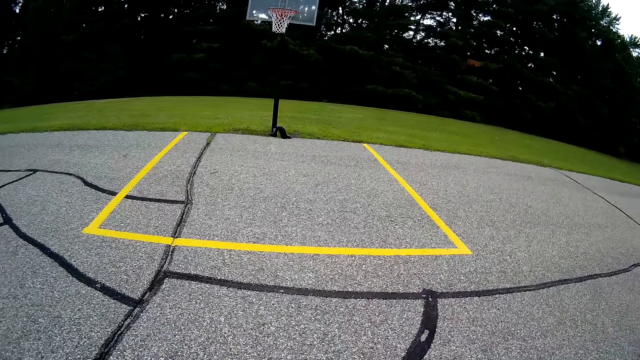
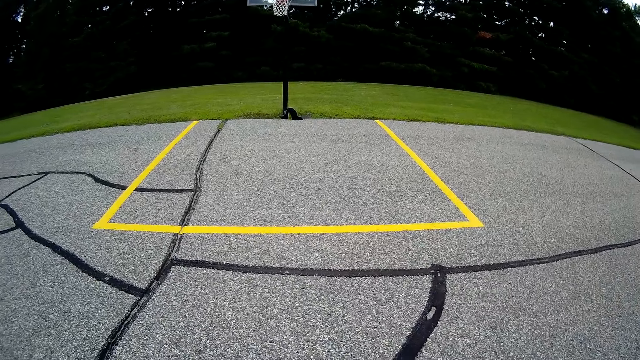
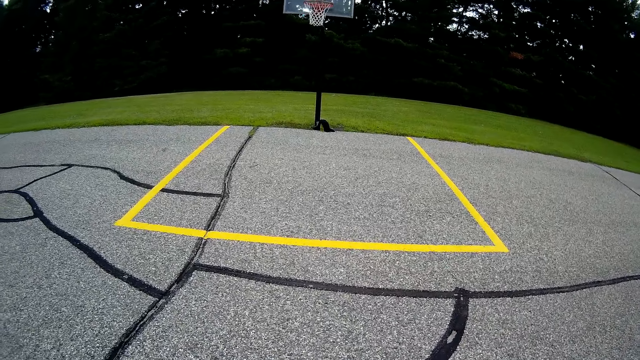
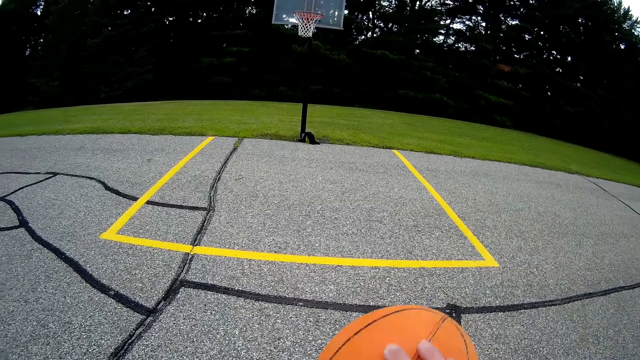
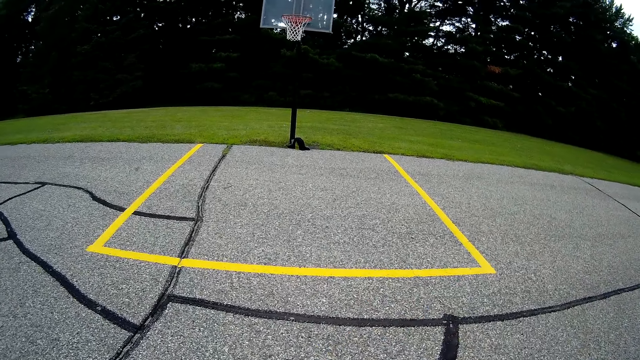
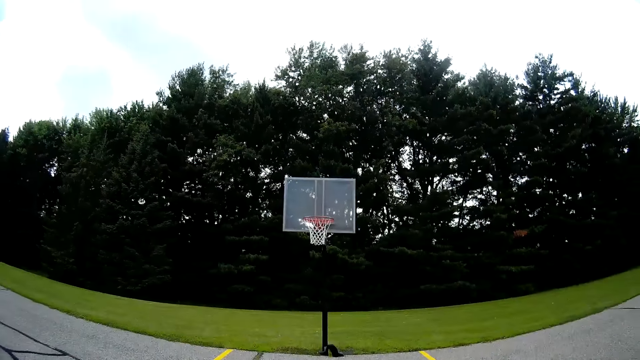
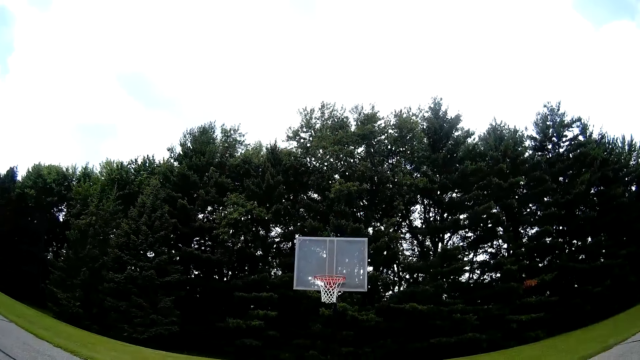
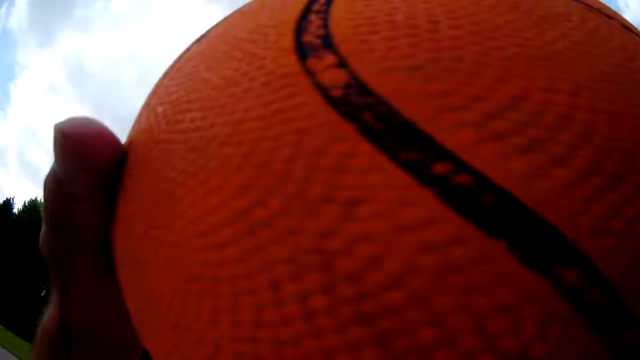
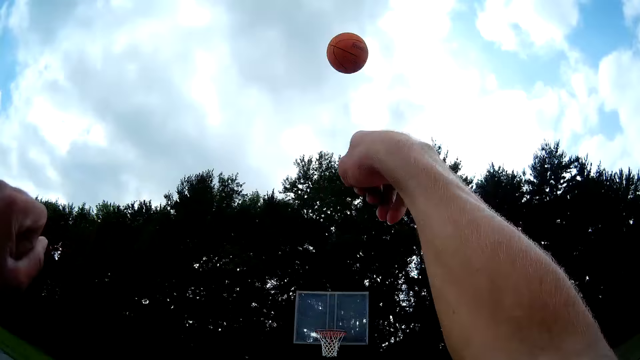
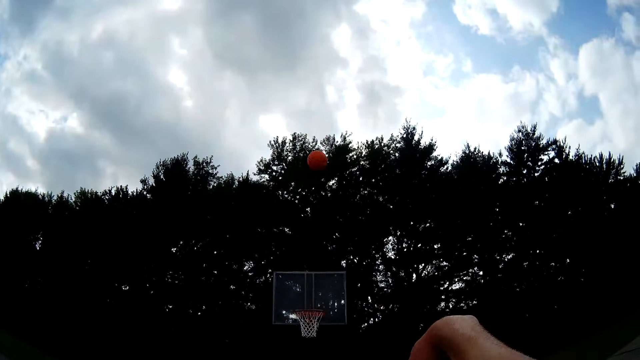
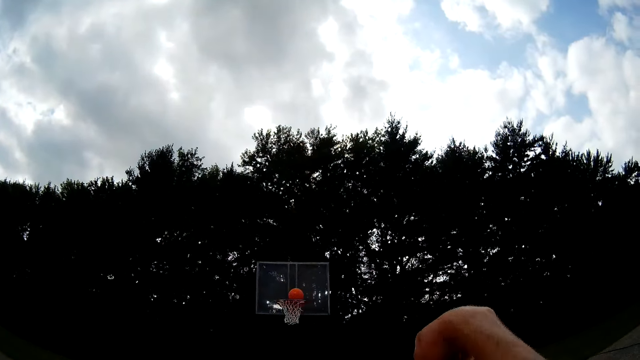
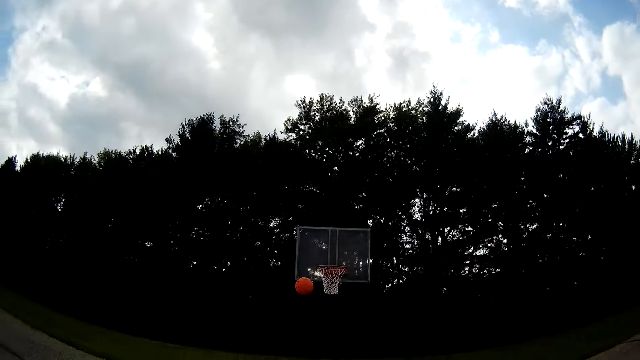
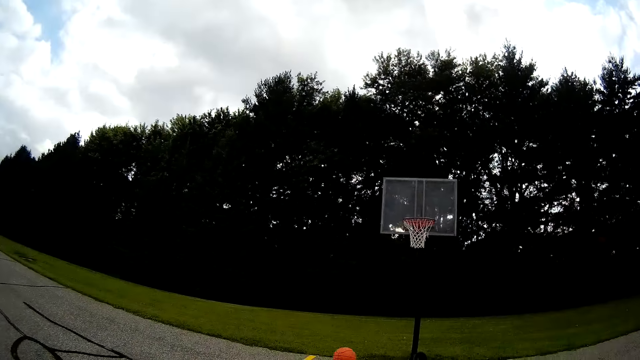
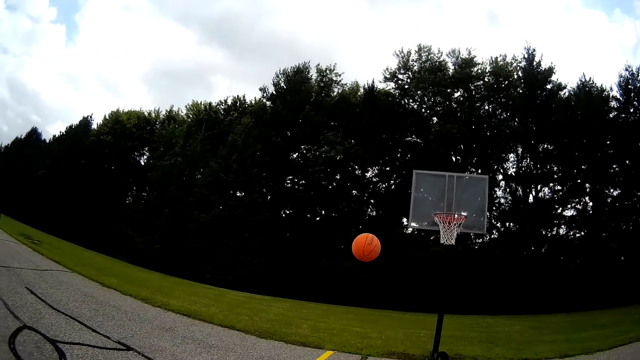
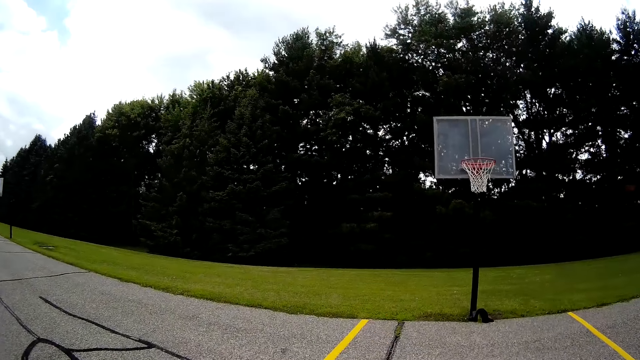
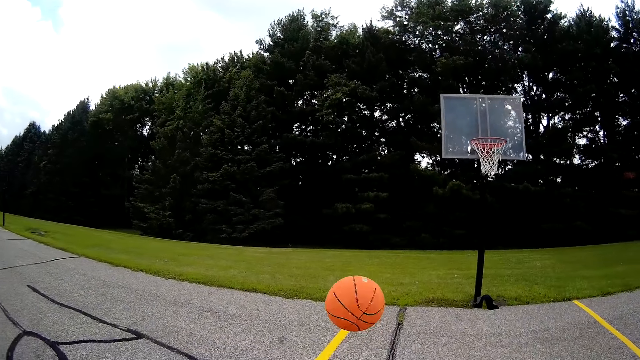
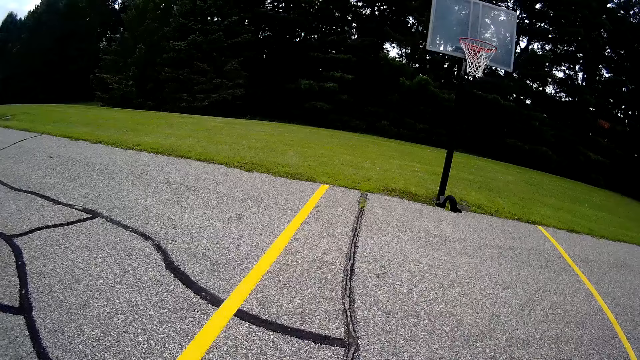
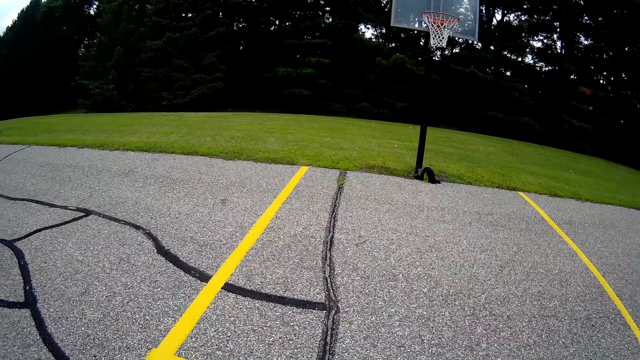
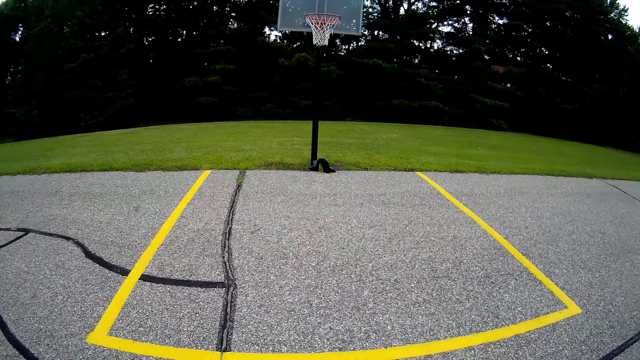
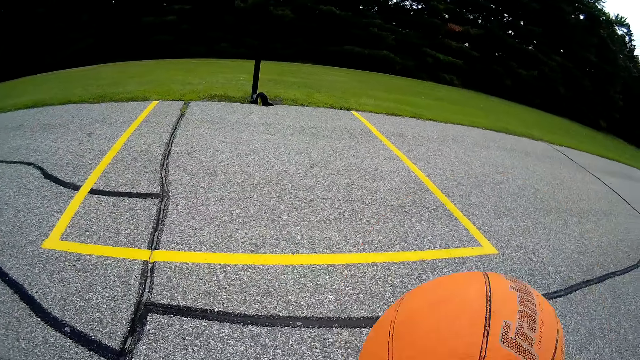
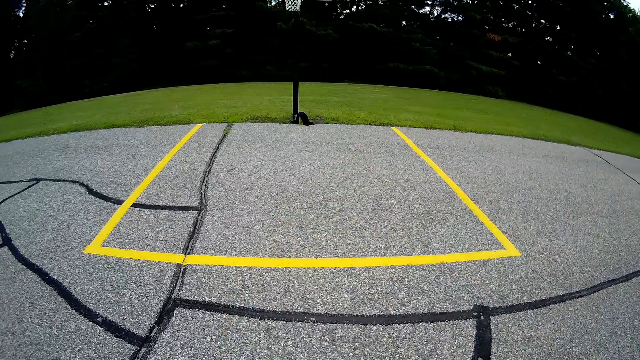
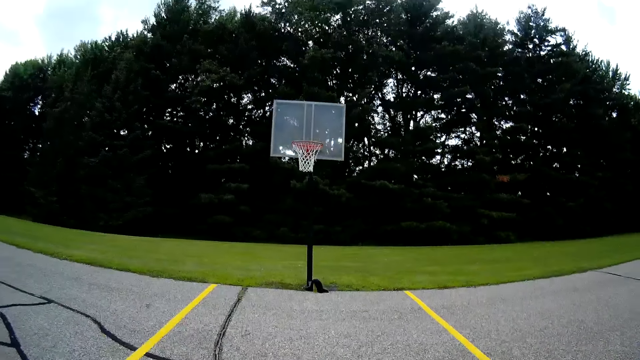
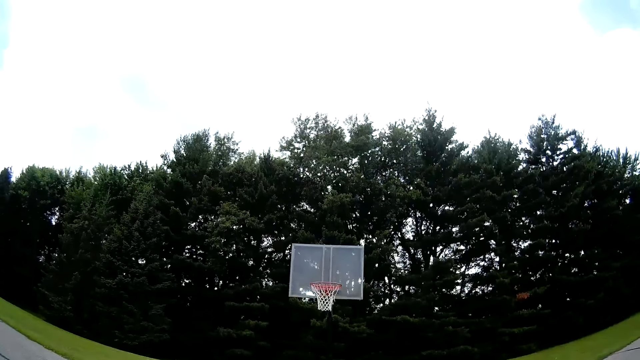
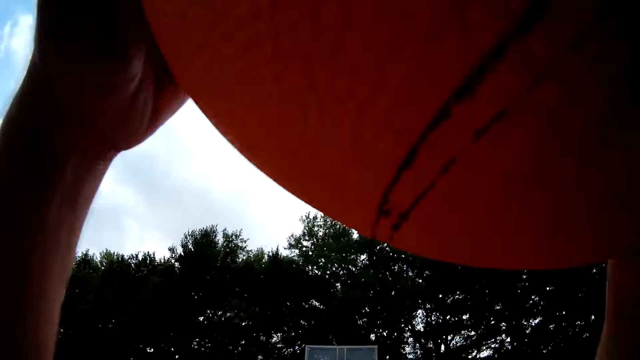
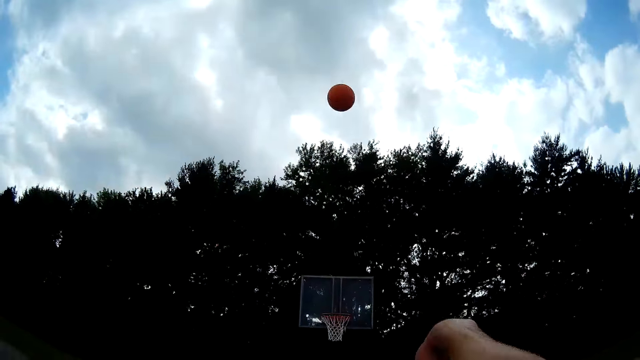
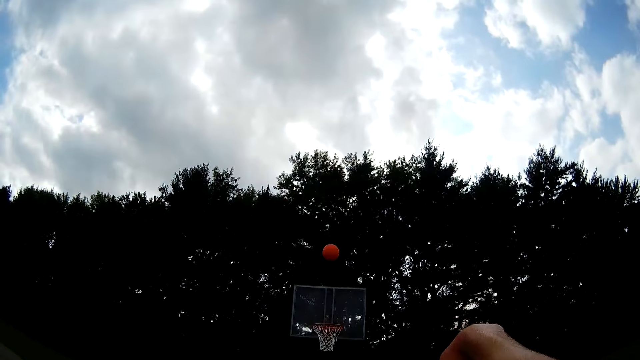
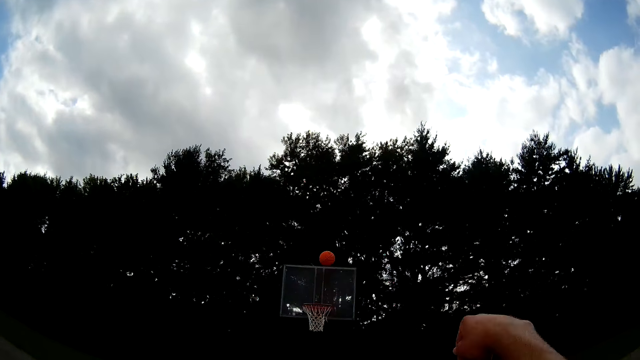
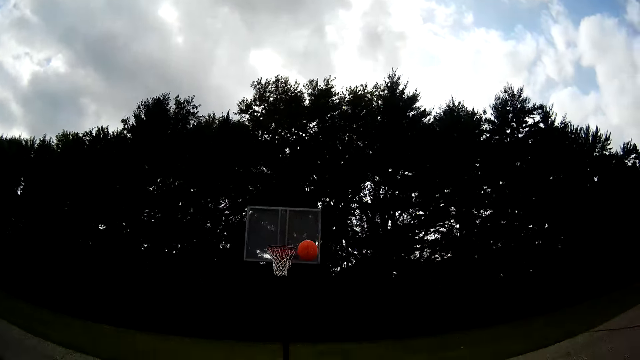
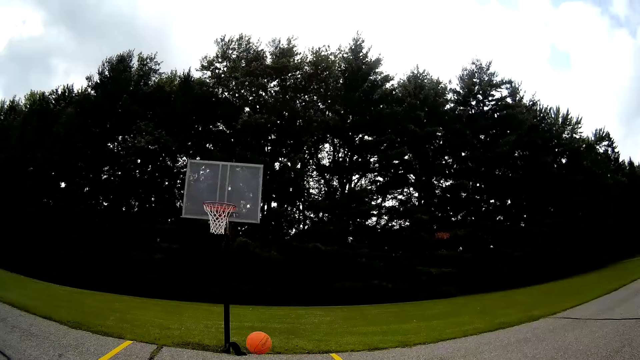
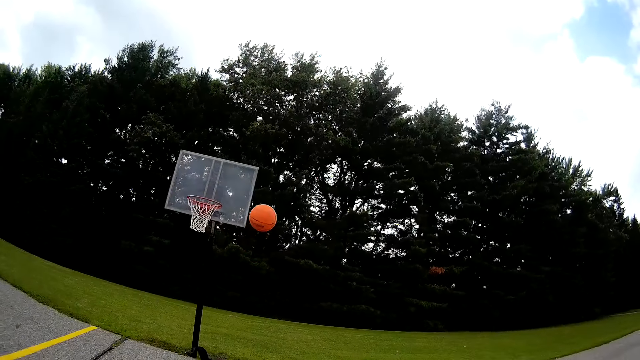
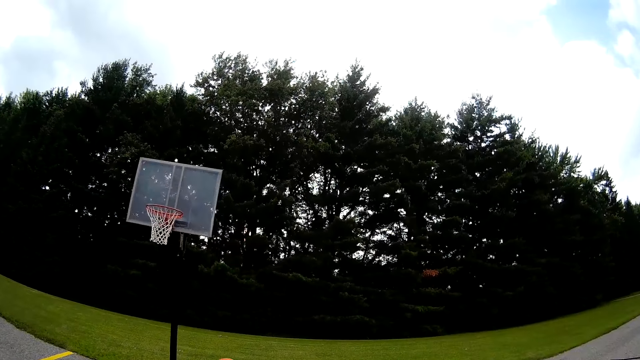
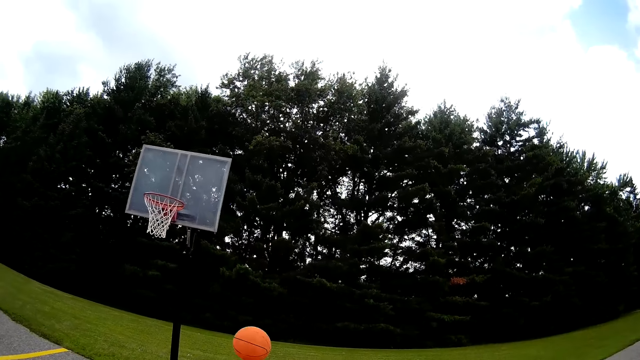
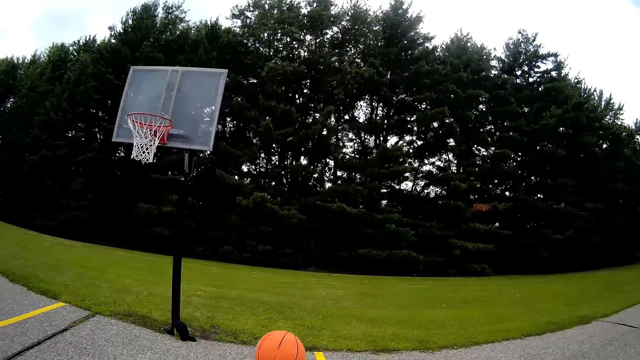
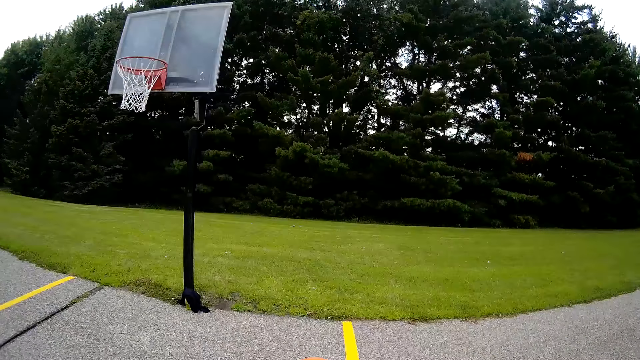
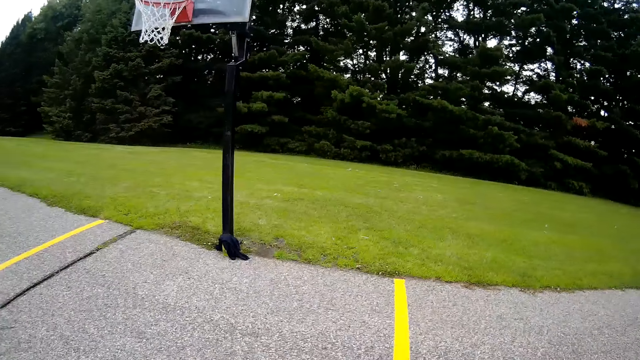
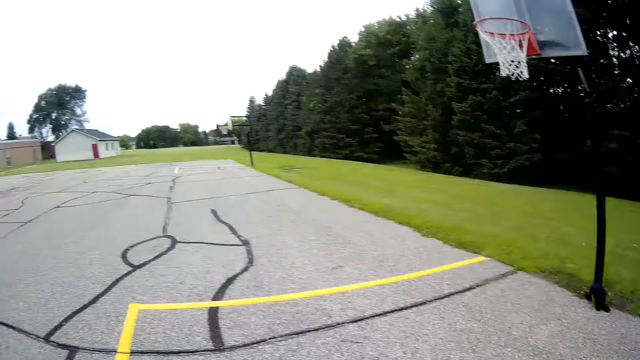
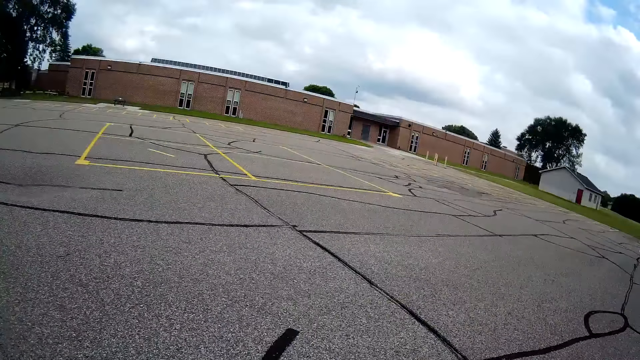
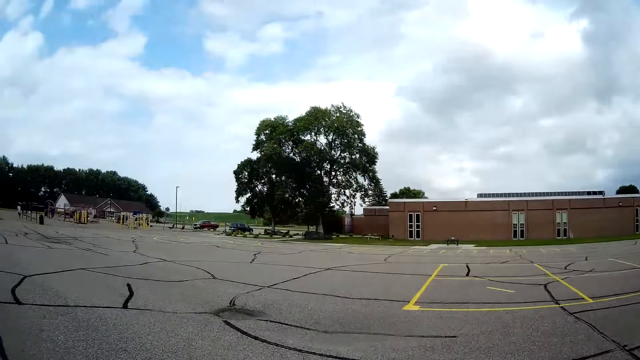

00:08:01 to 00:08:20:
The camera wearer bounces the basketball on the basketball court. They try throwing the ball through the basketball hoop. They walk towards the basketball. They bounce the basketball on the basketball court. They try throwing the ball through the basketball hoop. They walk towards the basketball. They catch the ball.

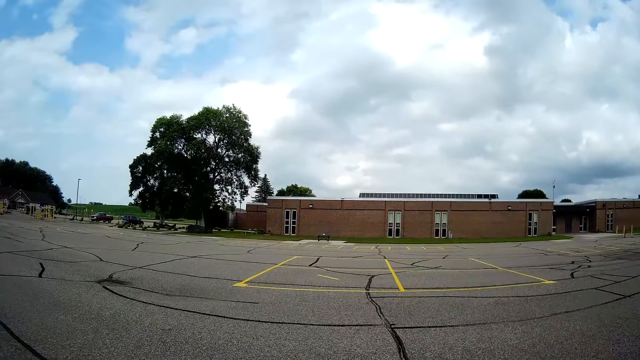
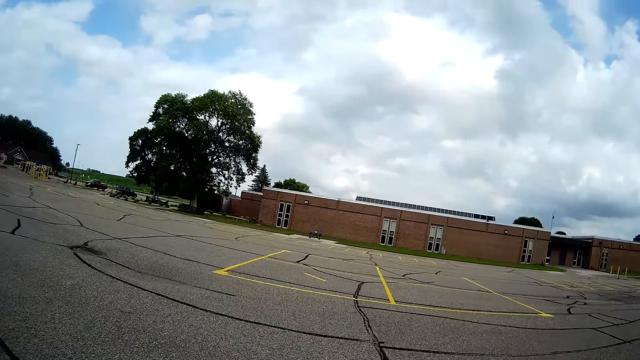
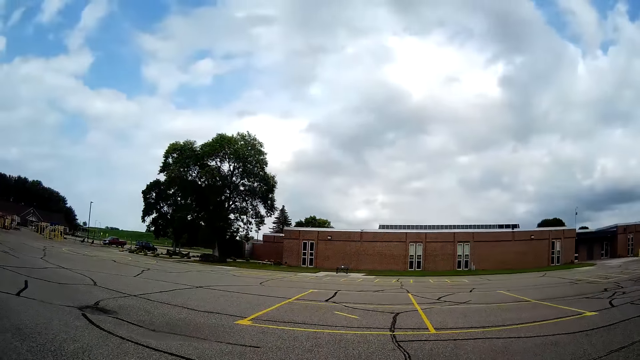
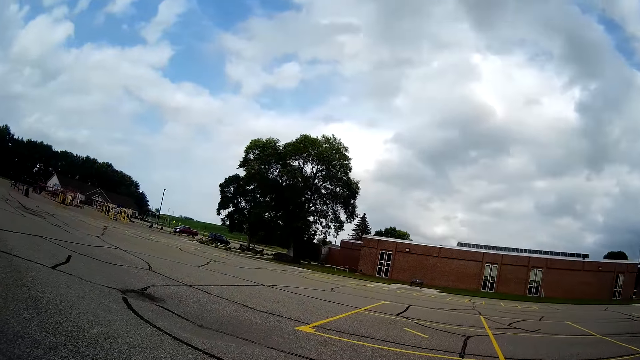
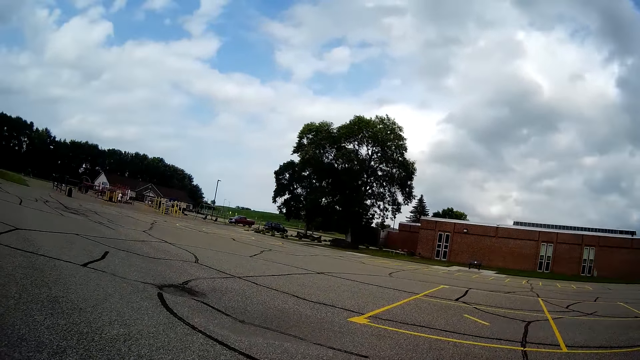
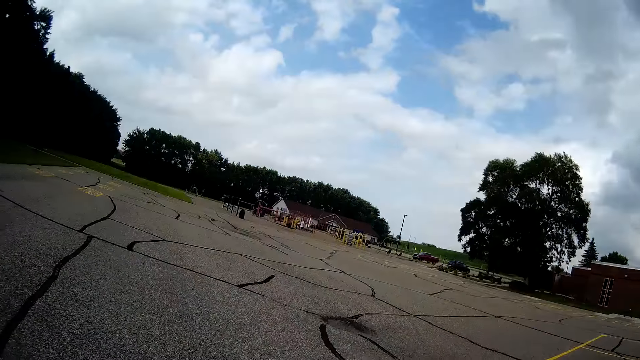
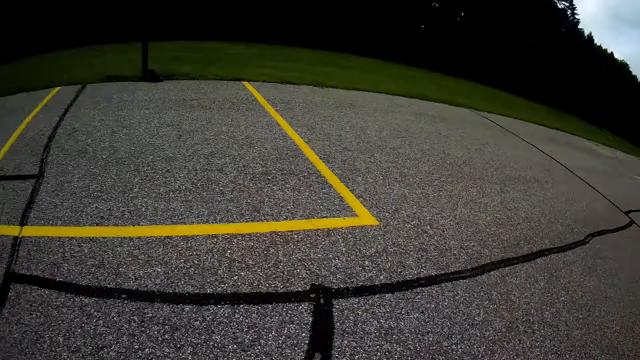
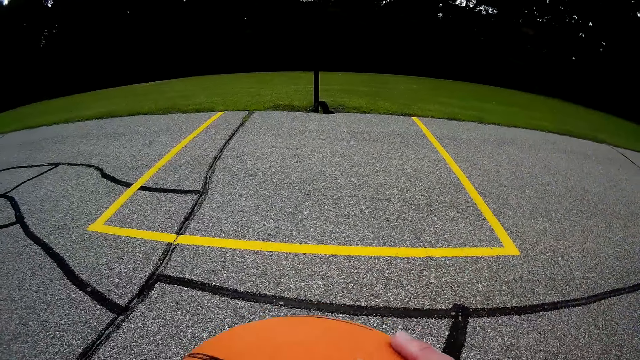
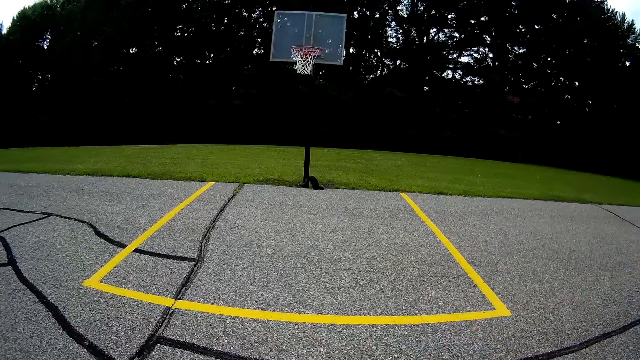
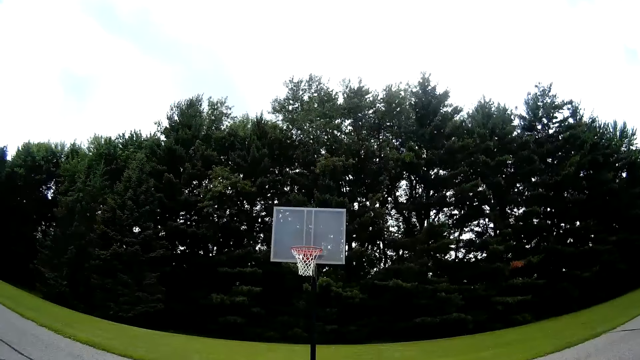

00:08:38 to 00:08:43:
The camera wearer walks on the basketball court. They bounce the basketball on the basketball court.
